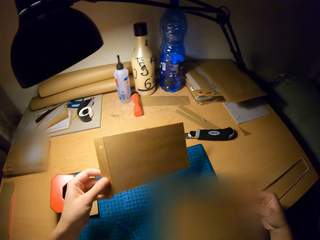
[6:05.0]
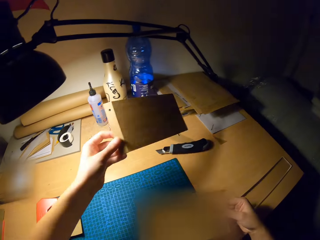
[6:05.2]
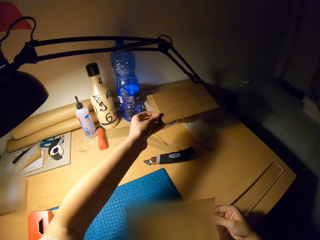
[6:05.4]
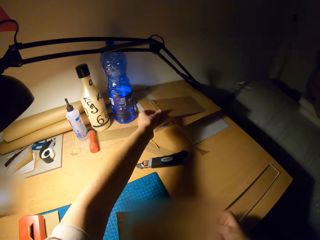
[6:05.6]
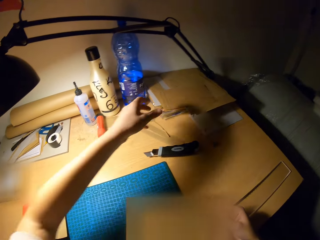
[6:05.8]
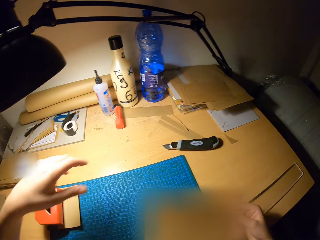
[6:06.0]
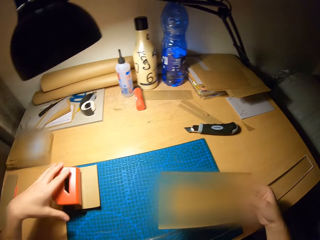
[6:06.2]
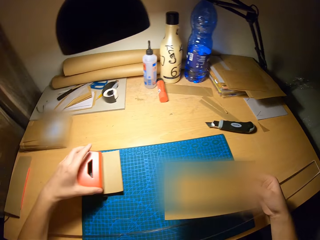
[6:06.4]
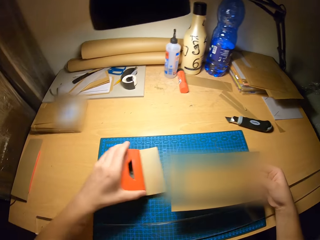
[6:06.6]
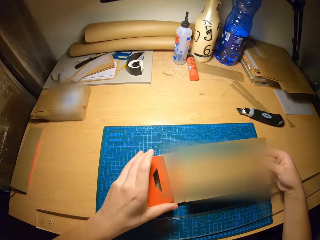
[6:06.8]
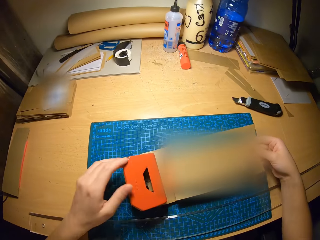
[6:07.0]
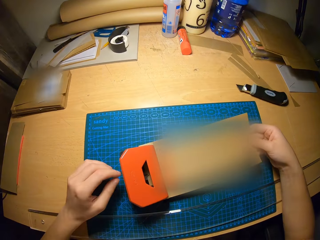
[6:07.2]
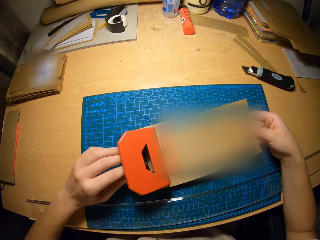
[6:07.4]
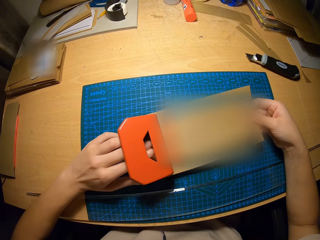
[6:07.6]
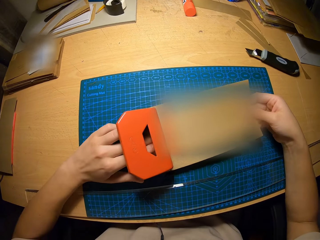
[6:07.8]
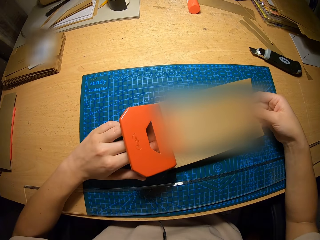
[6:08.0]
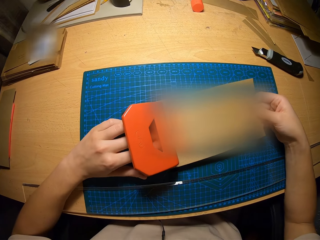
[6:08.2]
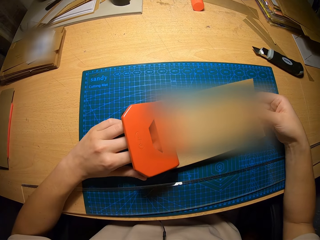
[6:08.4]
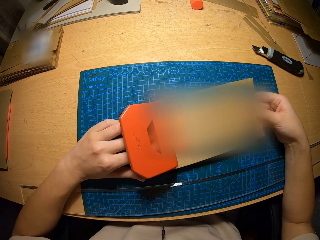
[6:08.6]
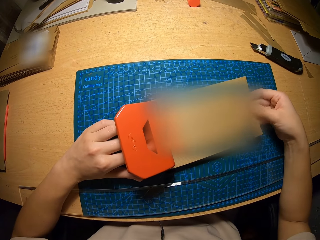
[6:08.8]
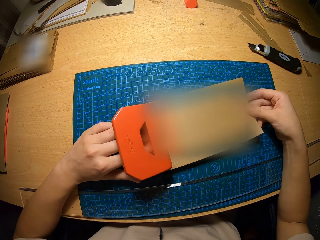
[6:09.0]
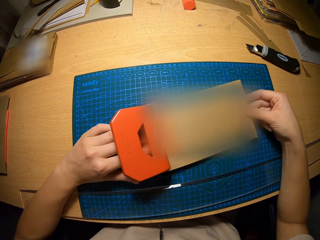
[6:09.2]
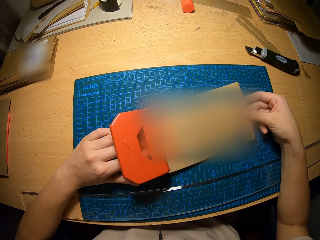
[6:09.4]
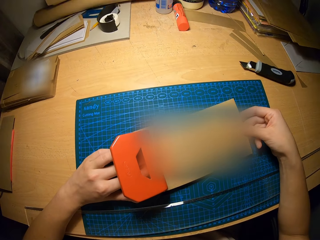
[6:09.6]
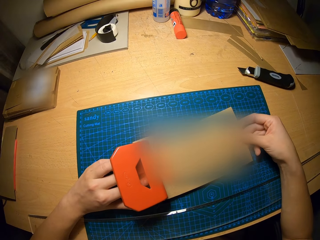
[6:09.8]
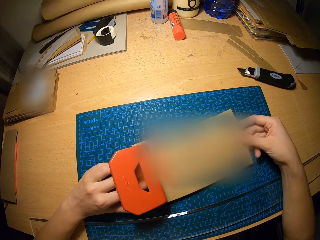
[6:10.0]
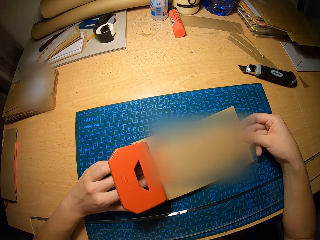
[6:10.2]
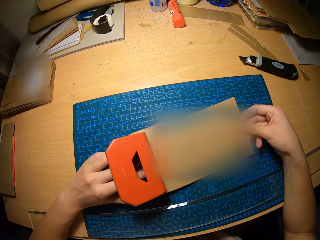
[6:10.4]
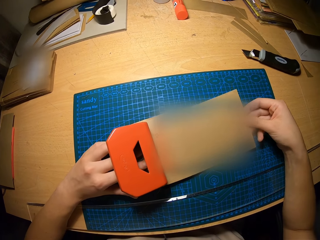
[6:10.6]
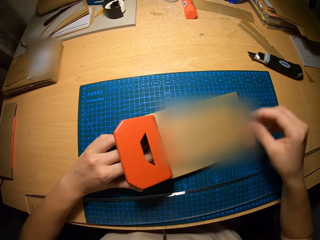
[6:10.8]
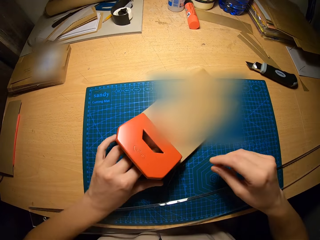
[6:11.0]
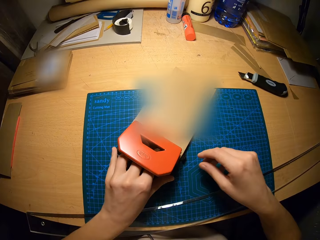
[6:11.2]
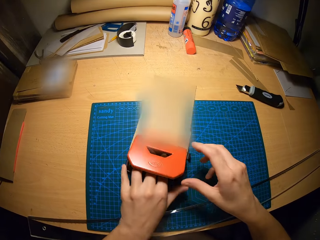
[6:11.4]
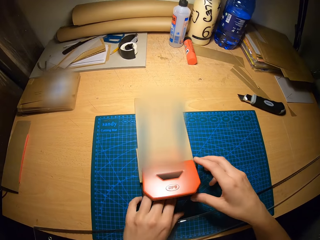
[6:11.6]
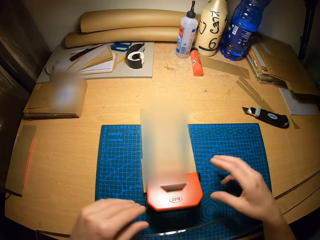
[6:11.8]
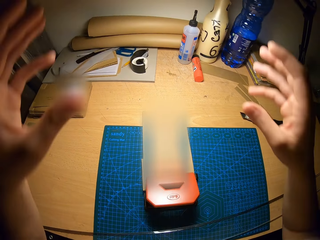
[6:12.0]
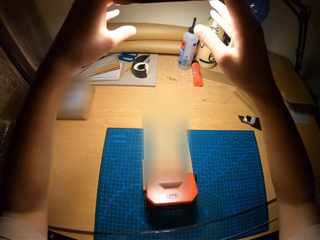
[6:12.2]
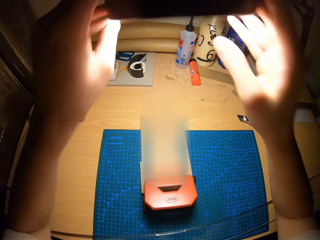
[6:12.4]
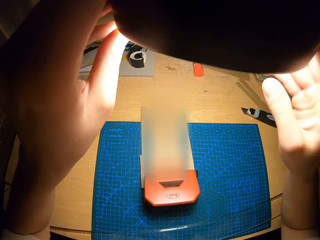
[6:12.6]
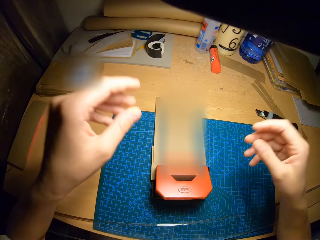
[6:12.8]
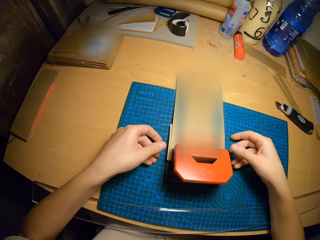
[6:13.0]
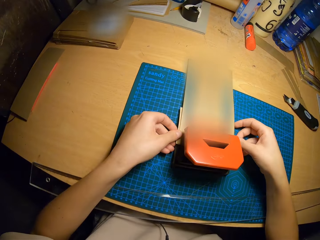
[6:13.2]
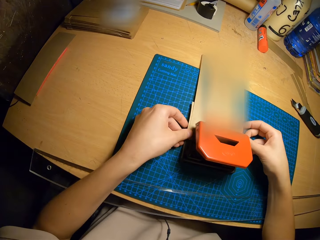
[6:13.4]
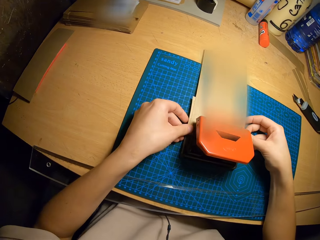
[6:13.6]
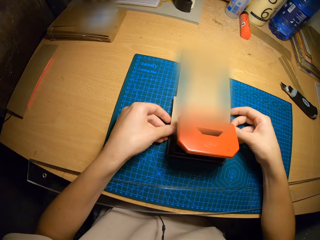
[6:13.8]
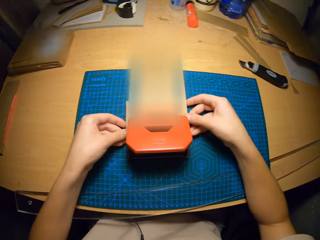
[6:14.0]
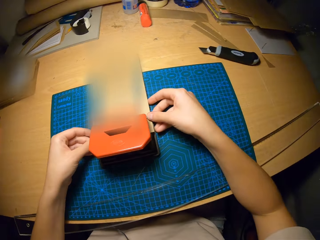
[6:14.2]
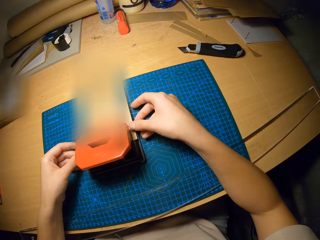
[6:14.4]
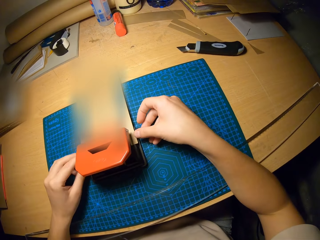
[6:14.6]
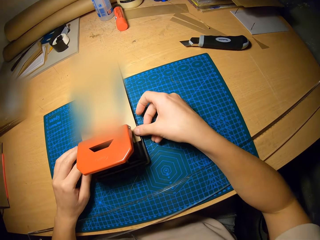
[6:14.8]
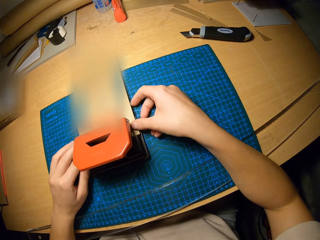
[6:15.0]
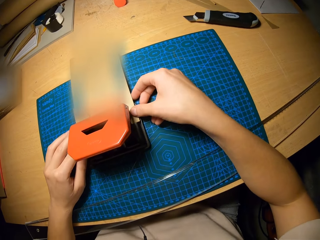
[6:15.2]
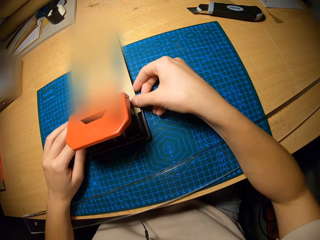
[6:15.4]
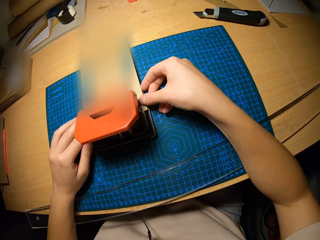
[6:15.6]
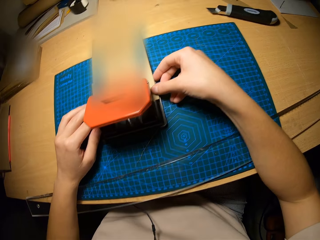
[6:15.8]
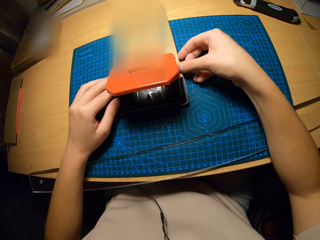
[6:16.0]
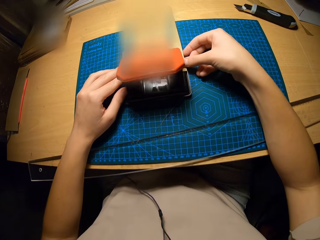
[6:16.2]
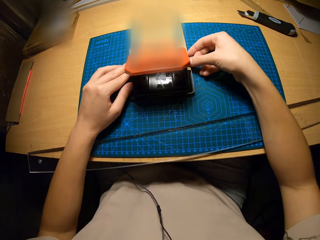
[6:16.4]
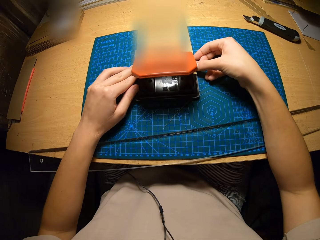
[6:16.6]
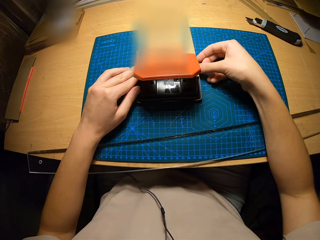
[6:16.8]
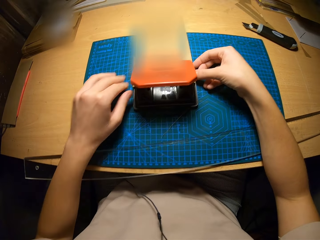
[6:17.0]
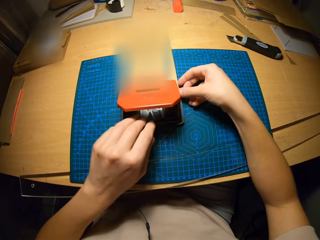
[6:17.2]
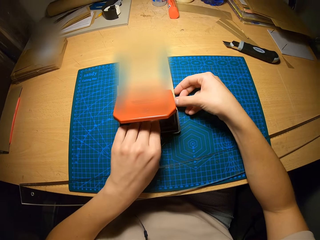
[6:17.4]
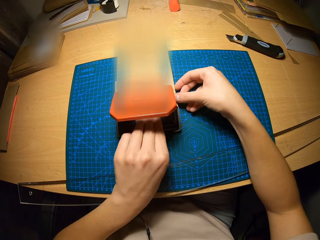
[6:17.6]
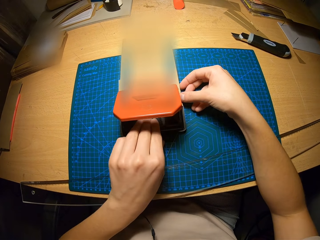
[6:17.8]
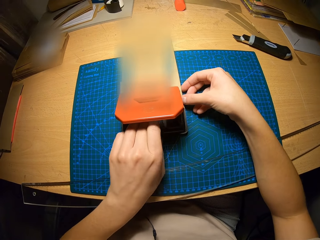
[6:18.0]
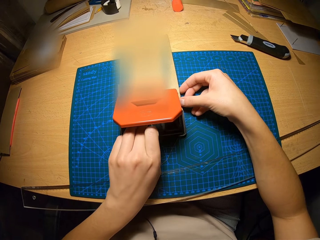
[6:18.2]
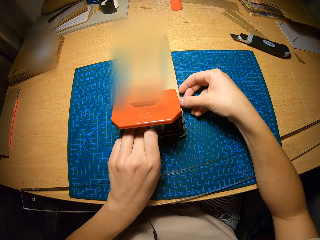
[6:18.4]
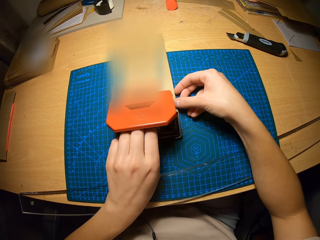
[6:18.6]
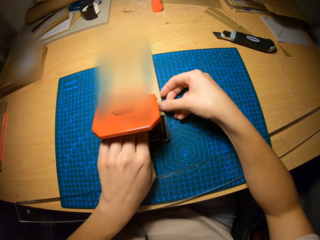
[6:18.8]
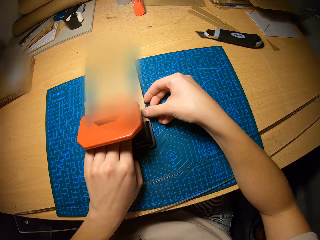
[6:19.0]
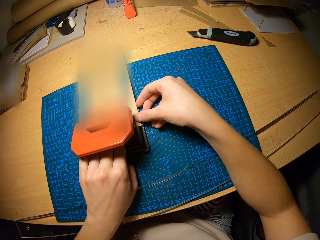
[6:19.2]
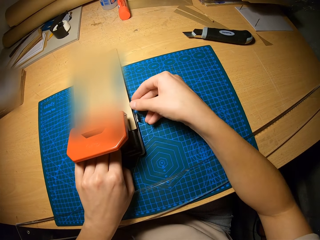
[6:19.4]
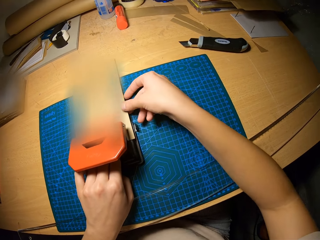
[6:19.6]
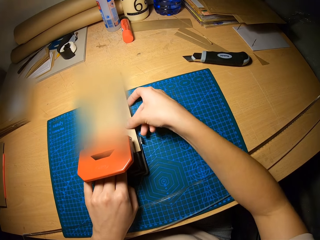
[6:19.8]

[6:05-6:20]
The camera wearer drops the paper on the table with his left hand. He moves the perforator or paper punch on the craft mat or cutting mat with his left hand. He puts the craft paper in the perforator with his right hand. He pulls the paper in the perforator with his left hand. He moves the craft paper in the paper punch. He rotates the paper punch on the cutting mat. He moves the light closer with his hands. He adjusts the paper in the perforator with his hands. He holds the craft paper with both hands. He moves the craft paper in the paper punch.

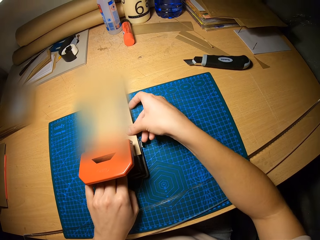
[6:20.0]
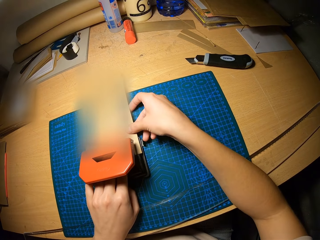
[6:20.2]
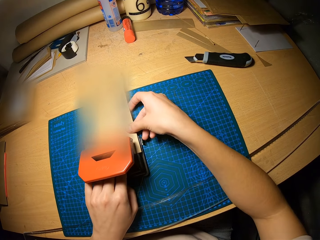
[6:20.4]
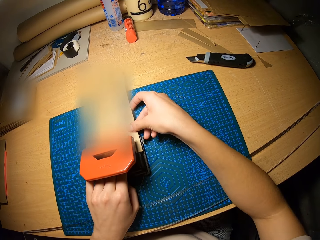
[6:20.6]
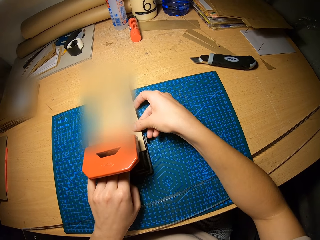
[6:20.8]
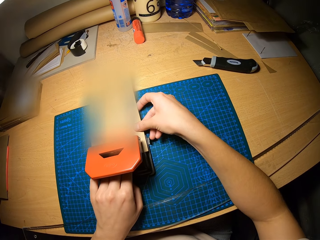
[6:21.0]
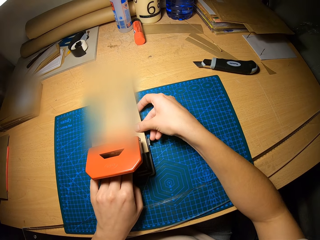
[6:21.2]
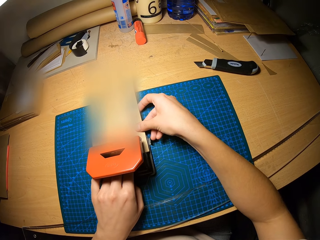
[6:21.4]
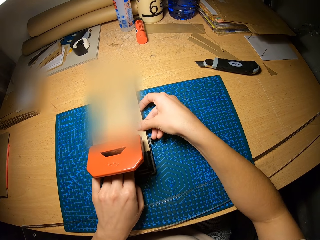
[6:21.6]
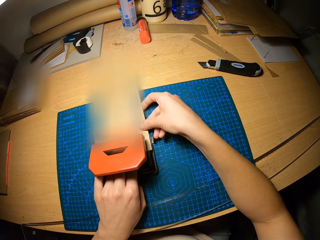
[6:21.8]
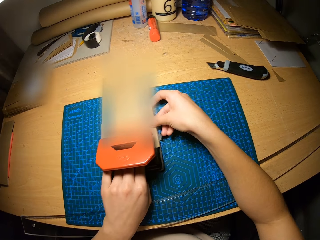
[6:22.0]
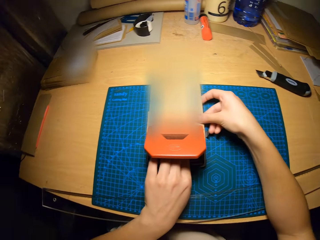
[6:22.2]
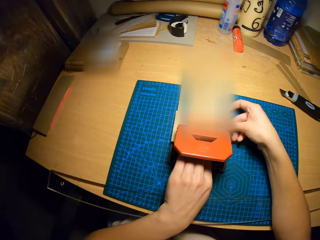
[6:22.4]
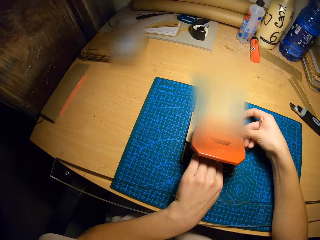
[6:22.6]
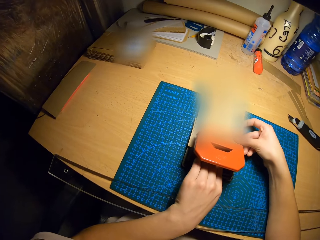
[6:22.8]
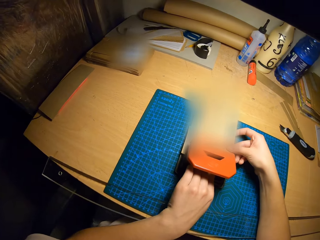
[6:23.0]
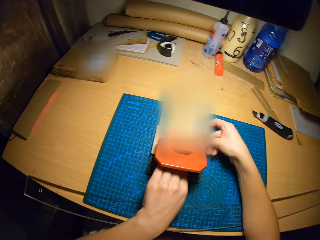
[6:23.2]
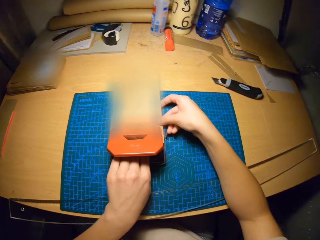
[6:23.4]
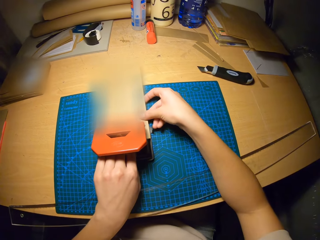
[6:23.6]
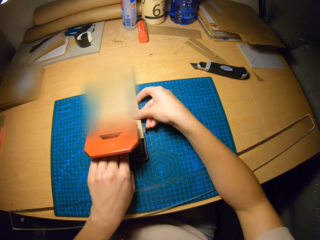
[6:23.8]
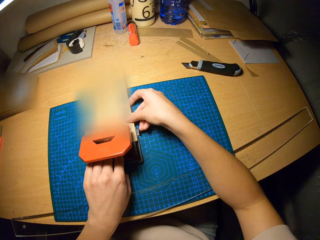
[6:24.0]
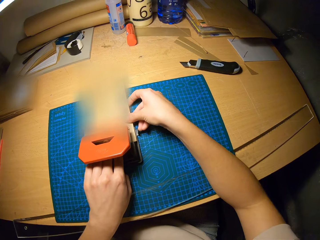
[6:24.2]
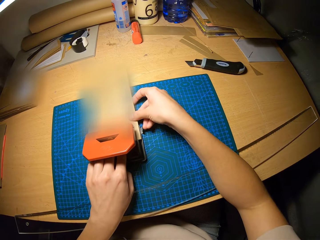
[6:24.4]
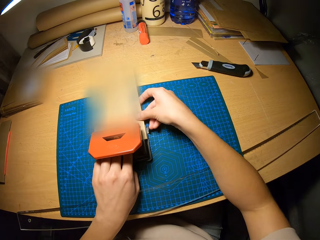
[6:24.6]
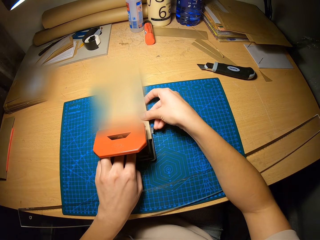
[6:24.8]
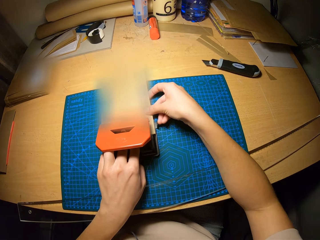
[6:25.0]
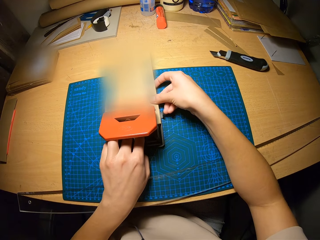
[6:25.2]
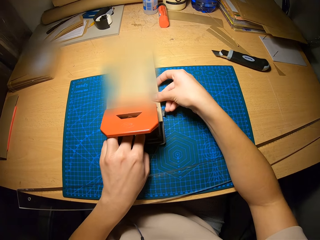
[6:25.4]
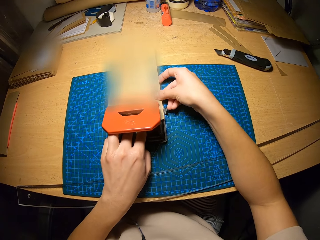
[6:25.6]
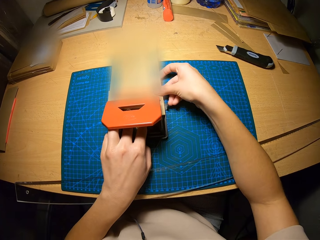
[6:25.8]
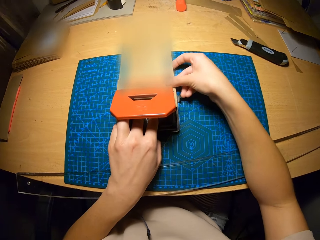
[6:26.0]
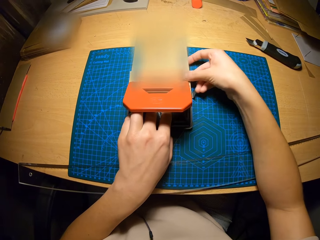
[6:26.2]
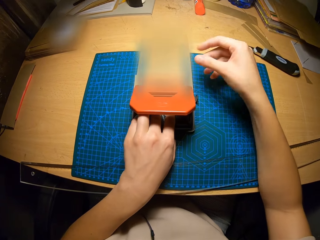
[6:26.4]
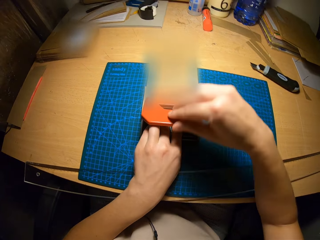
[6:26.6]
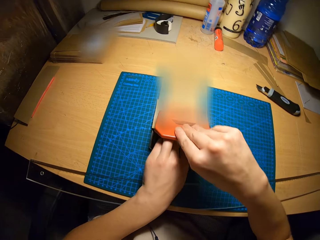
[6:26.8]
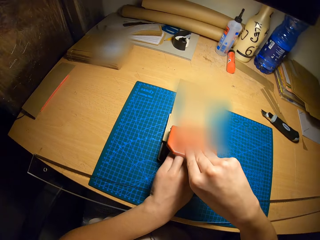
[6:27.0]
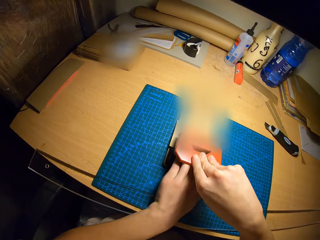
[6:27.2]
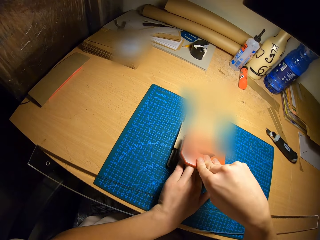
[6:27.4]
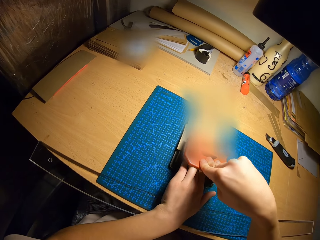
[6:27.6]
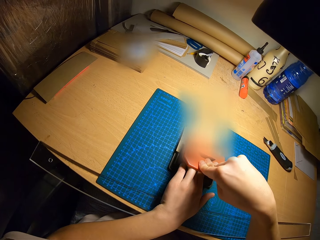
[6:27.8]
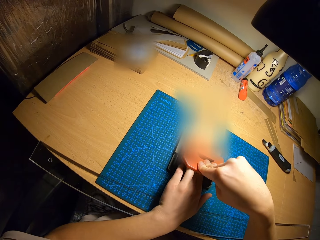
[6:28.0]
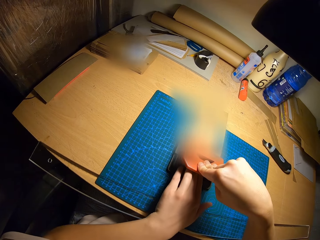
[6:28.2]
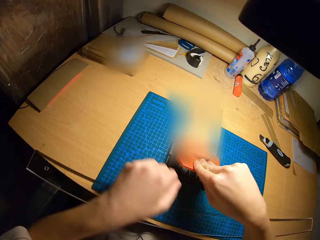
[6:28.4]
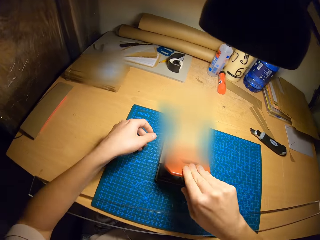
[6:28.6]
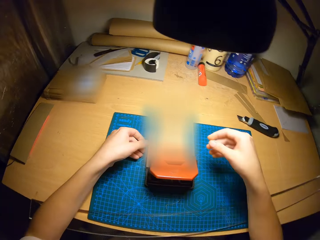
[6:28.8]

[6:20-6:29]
The camera wearer uses the perforator on the paper with his right hand. He squeezes the paper punch.
